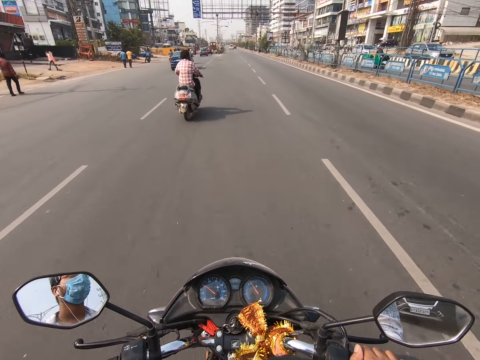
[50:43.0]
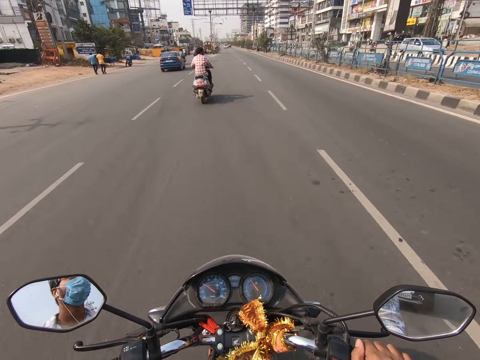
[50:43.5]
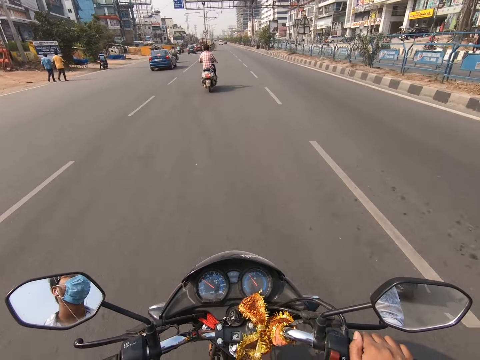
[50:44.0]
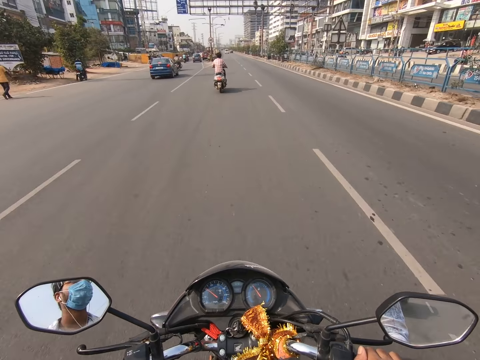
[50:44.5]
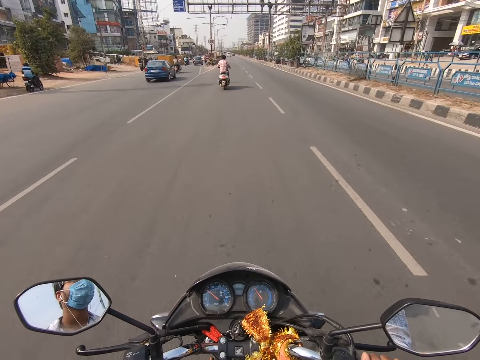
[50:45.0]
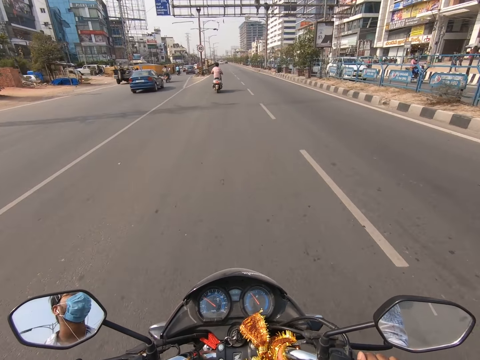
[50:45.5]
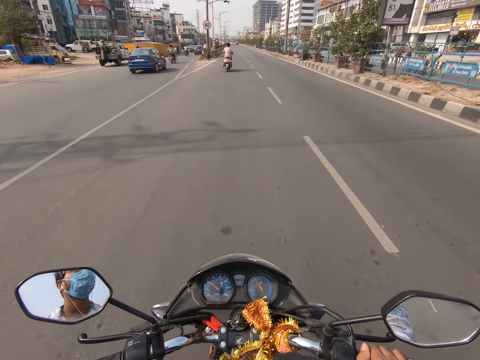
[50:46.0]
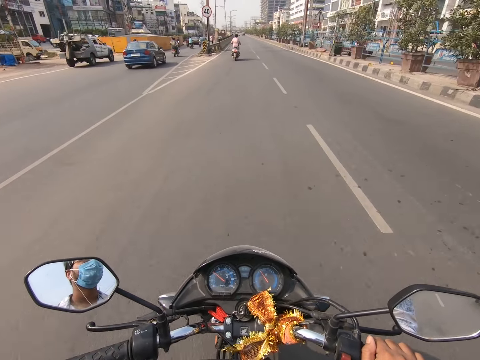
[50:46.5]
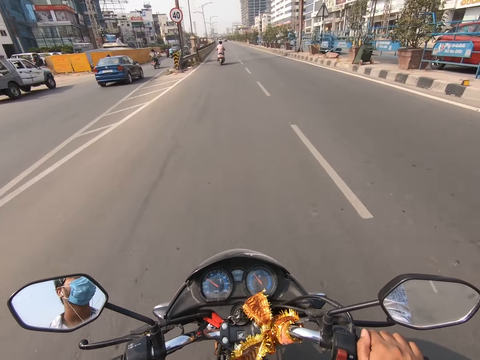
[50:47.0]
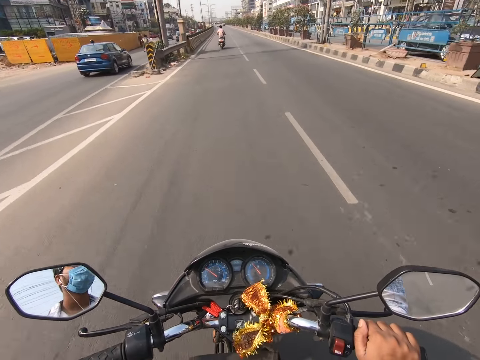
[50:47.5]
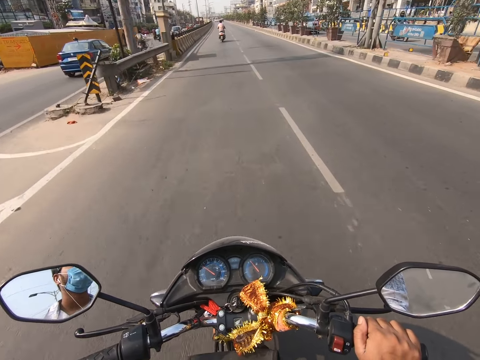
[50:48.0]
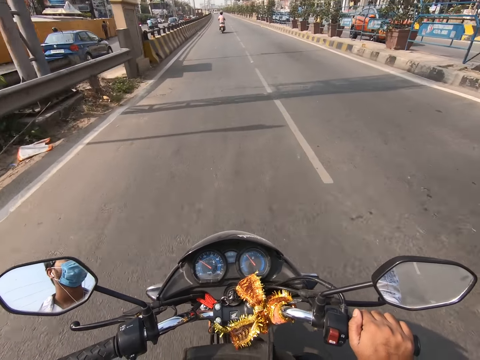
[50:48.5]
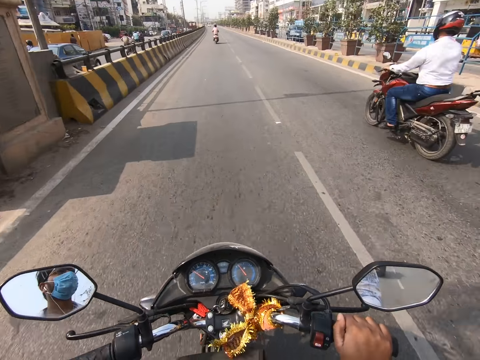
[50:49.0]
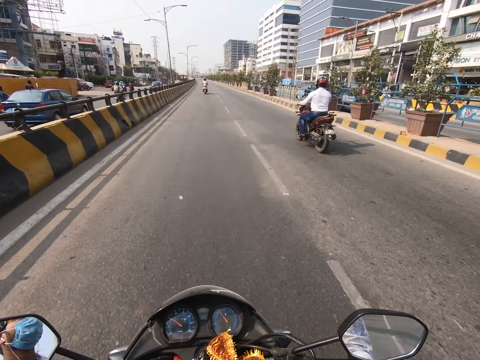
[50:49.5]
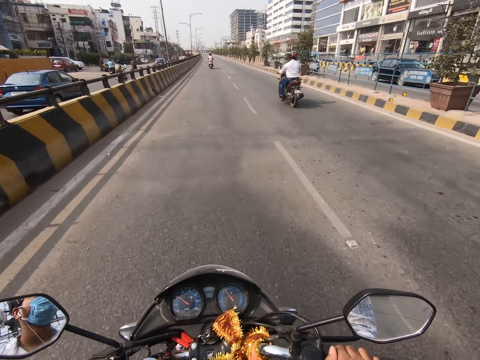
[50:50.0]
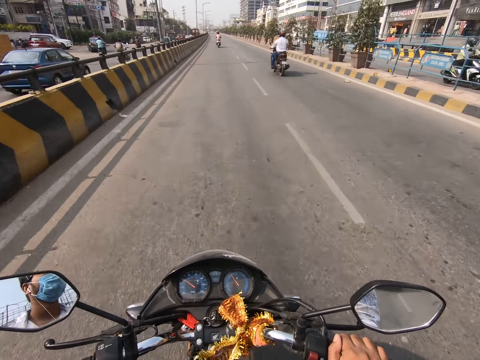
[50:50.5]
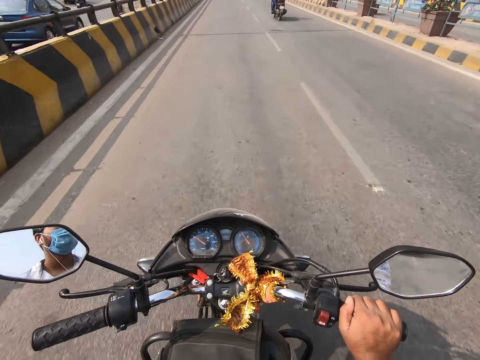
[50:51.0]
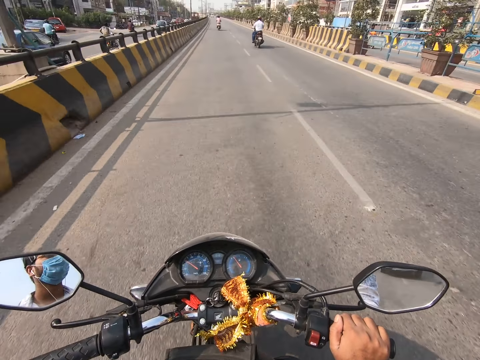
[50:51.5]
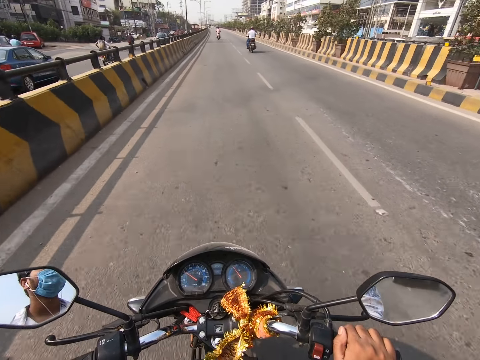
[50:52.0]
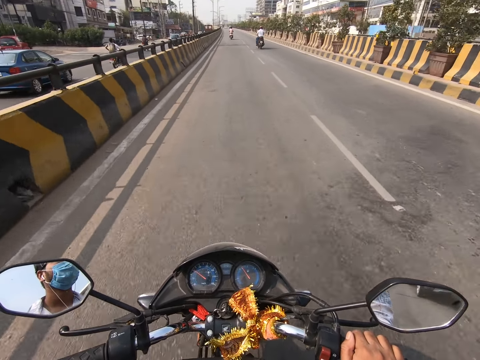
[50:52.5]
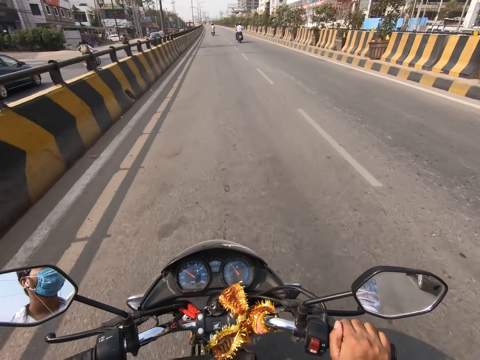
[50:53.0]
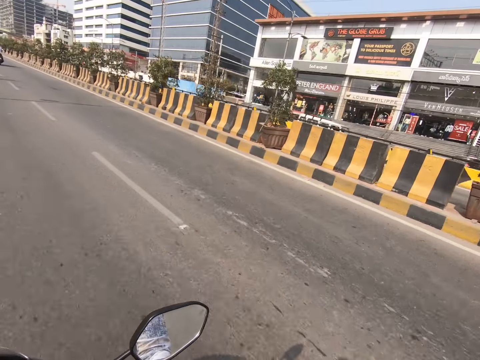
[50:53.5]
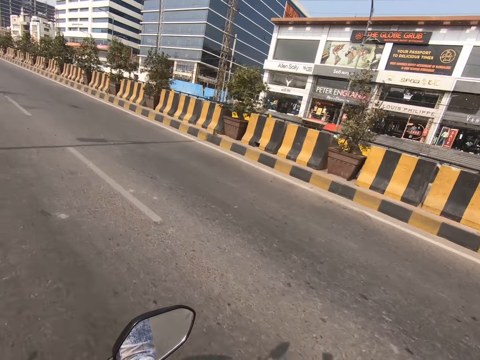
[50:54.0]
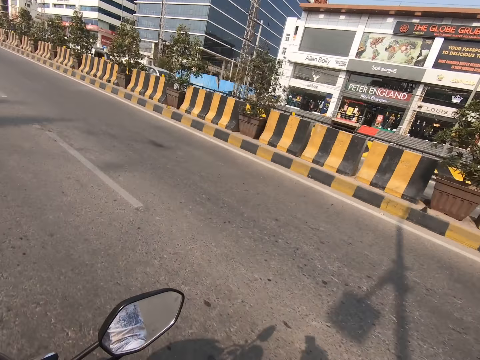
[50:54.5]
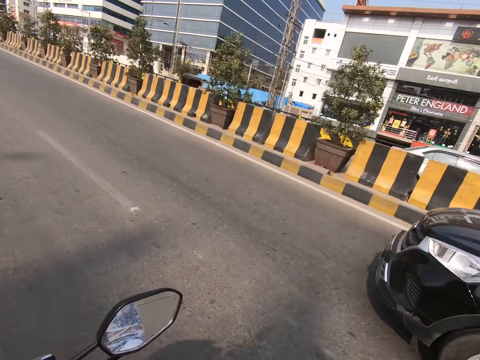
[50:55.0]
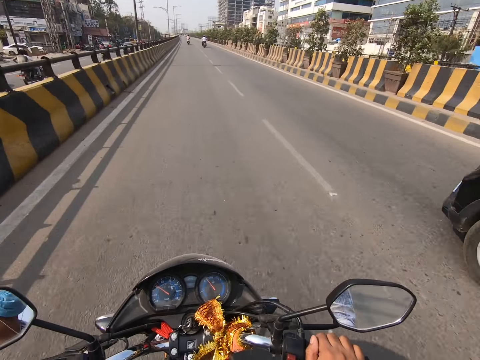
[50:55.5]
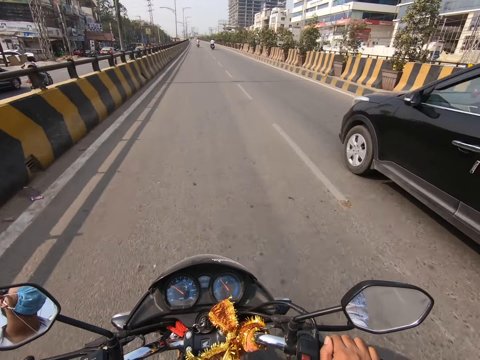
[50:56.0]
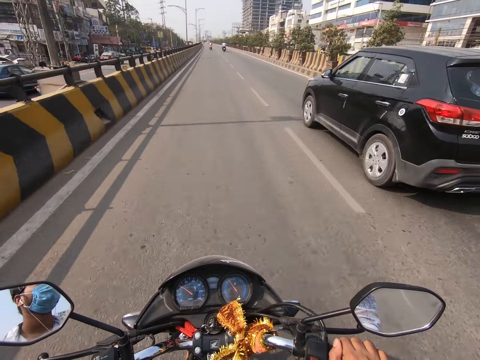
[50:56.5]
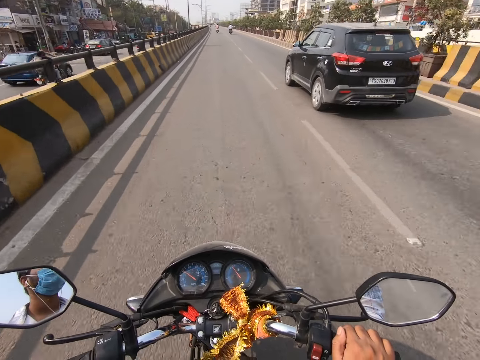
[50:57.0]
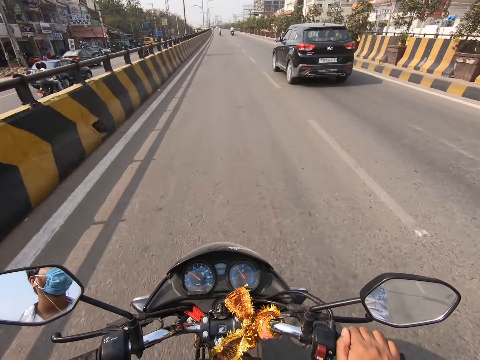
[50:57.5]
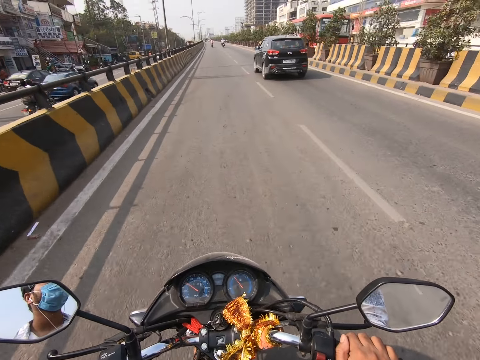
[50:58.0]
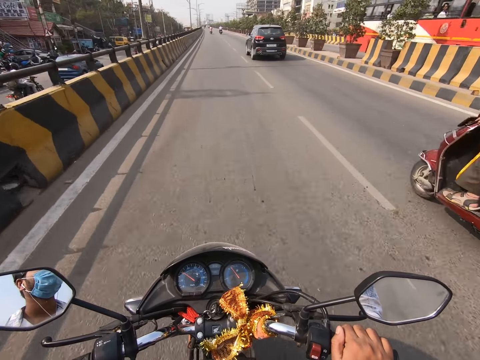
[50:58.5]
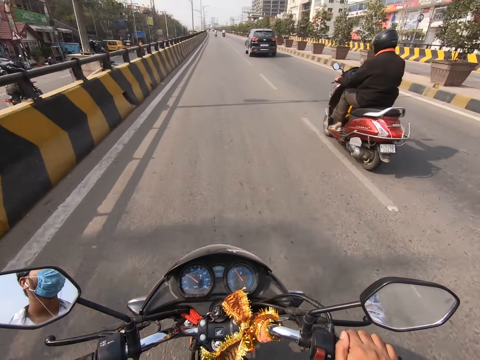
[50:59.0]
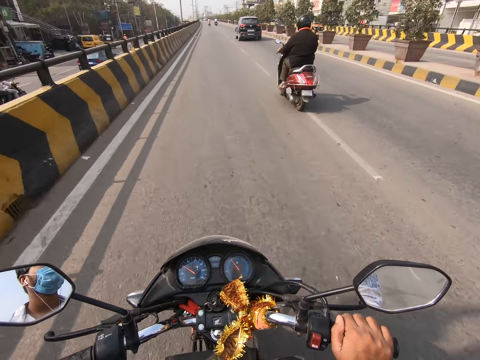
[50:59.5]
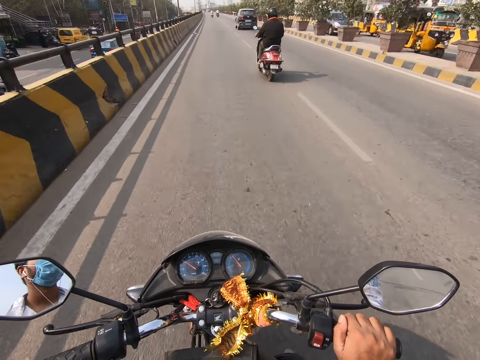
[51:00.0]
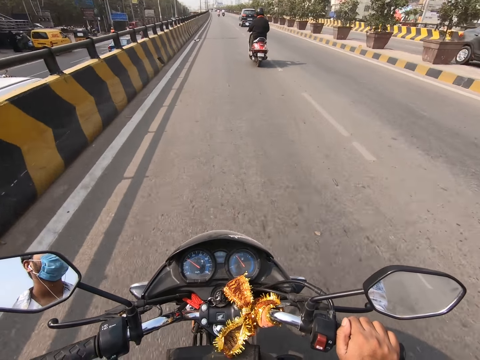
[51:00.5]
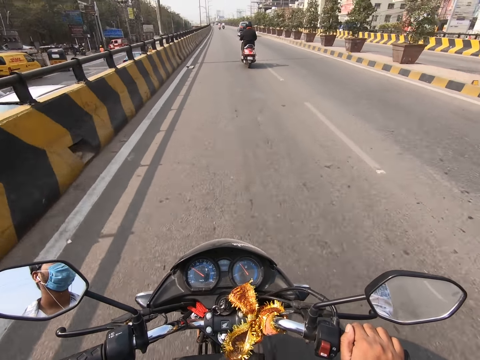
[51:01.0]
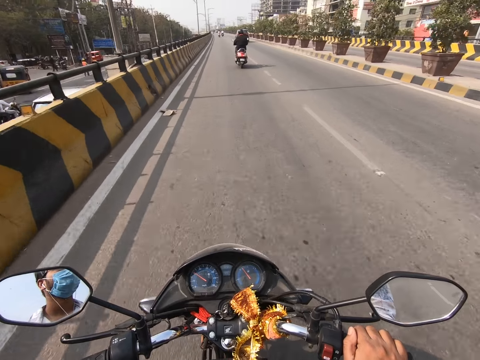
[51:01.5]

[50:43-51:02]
A motorcycle rides past the camera wearer. A black car drives past the camera wearer. A motorcycle rides past the camera wearer.

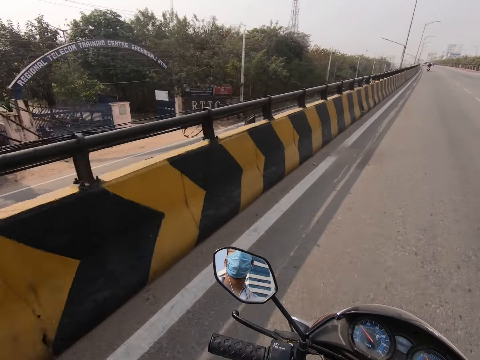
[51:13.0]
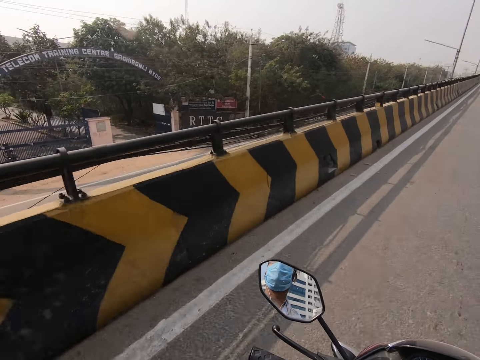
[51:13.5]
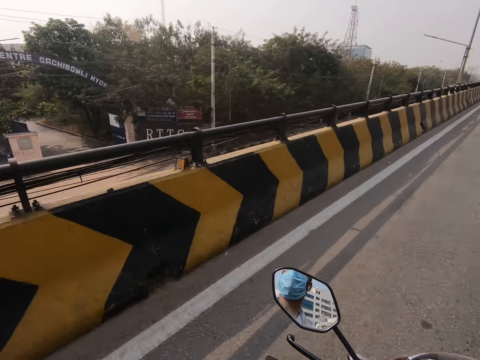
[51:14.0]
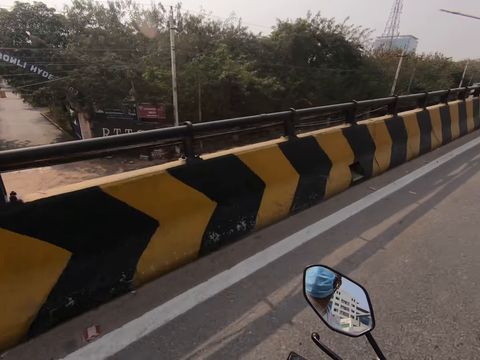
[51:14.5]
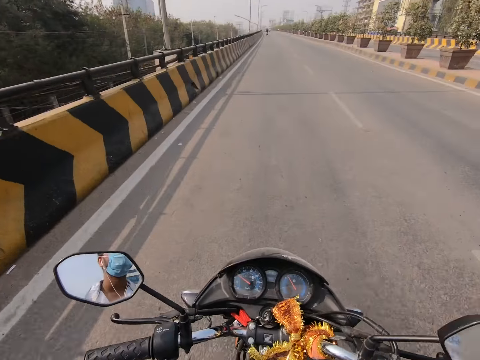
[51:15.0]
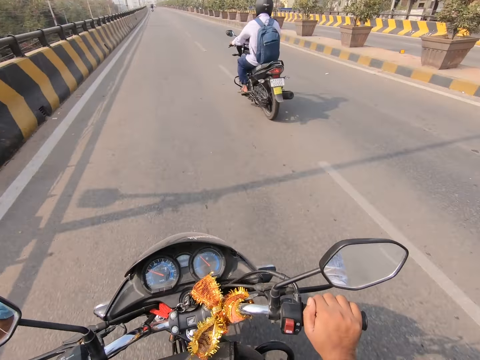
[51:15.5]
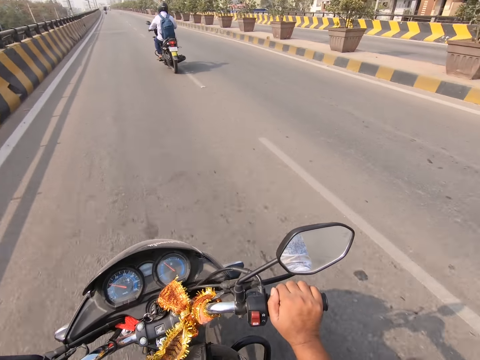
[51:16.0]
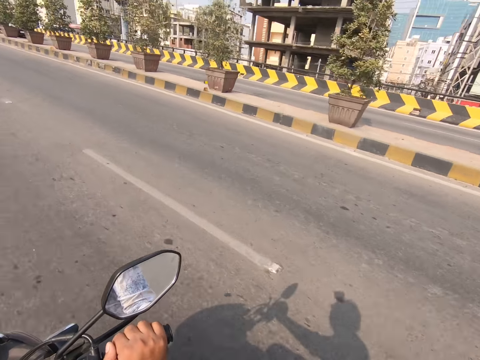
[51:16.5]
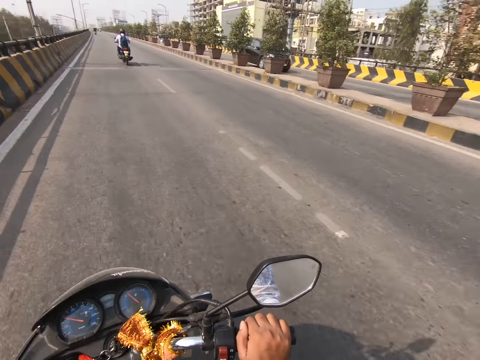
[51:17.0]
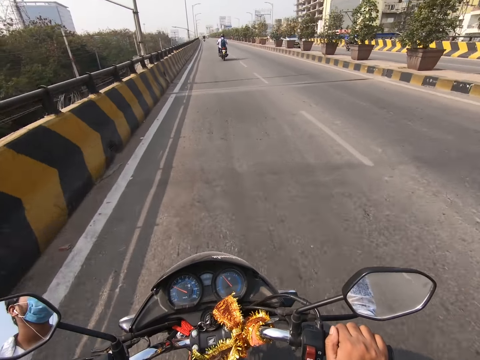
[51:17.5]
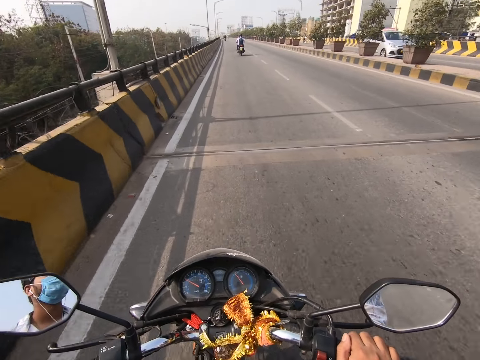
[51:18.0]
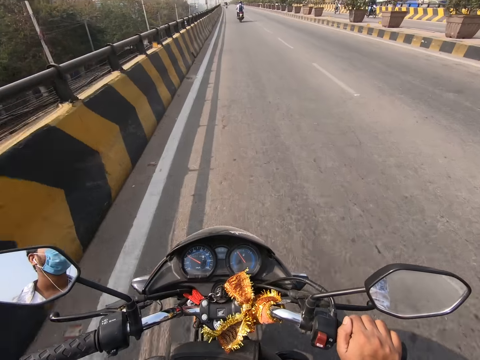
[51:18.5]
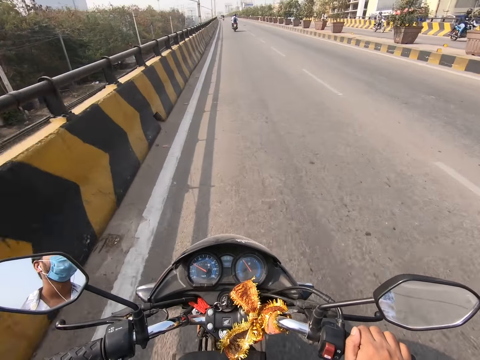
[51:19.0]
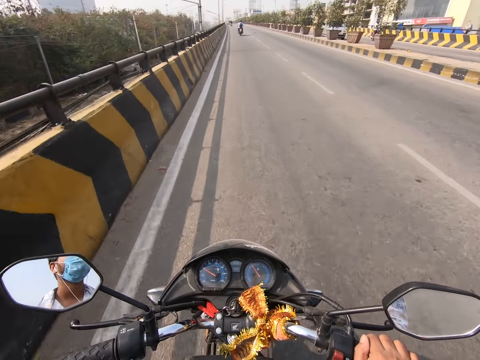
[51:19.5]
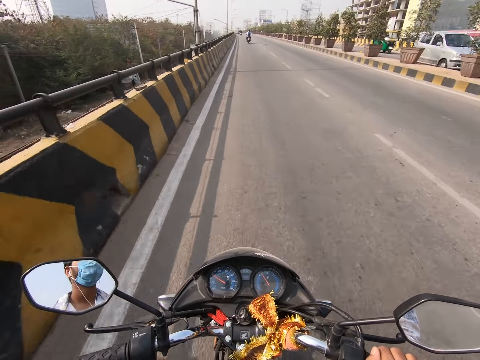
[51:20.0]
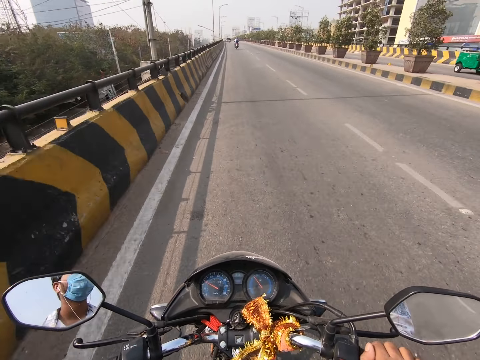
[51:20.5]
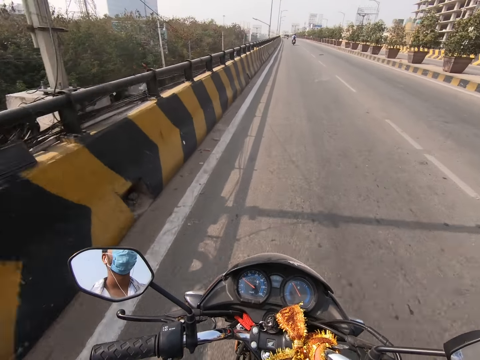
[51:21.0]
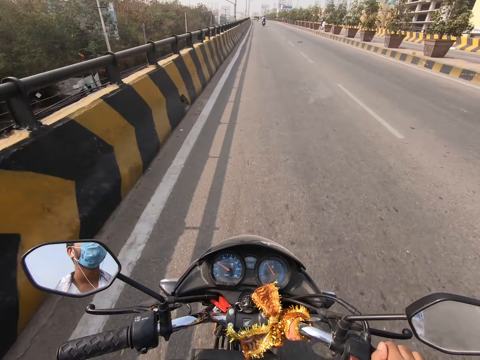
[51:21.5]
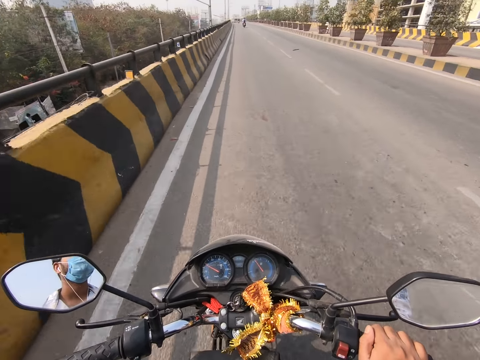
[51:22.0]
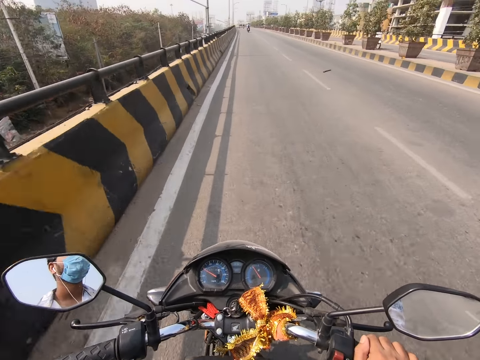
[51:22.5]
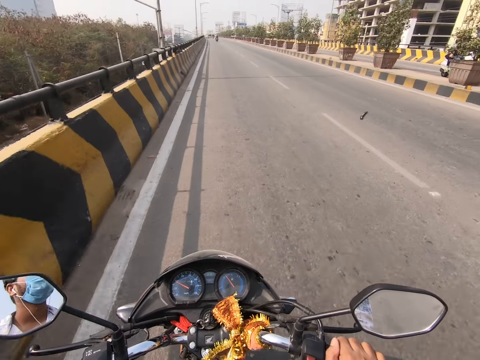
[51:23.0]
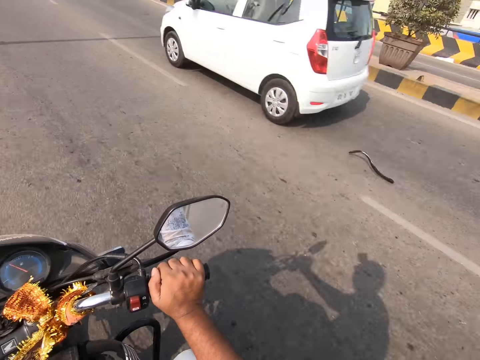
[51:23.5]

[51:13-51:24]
A motorcycle rides past the camera wearer. The camera wearer looks around. A white car drives past the camera wearer.
